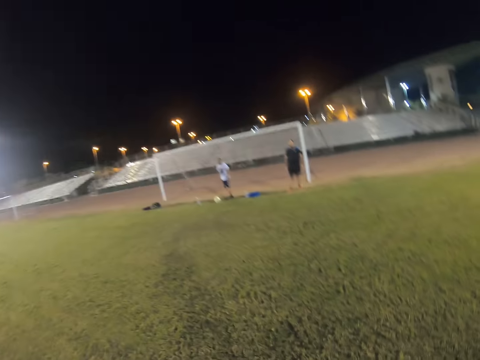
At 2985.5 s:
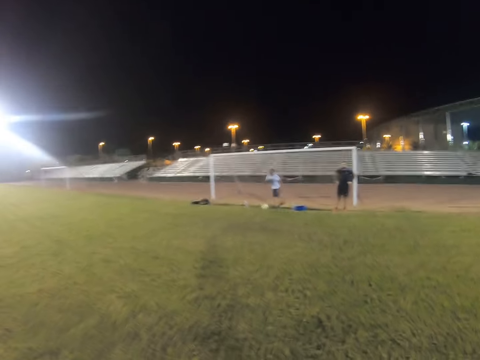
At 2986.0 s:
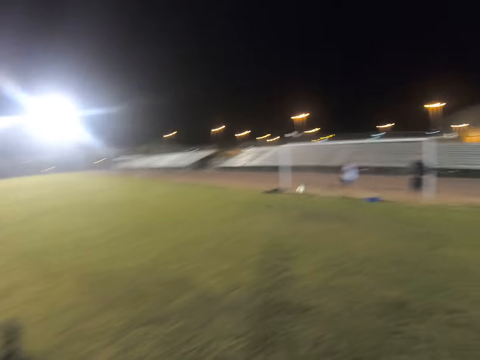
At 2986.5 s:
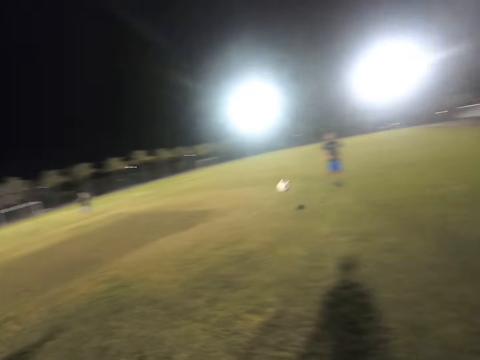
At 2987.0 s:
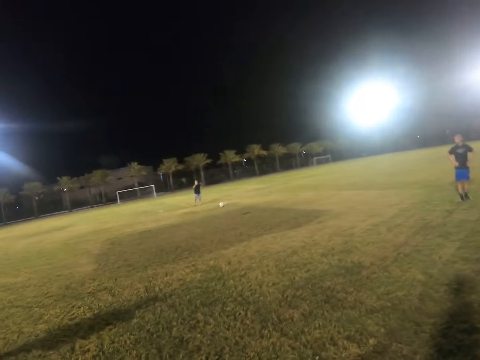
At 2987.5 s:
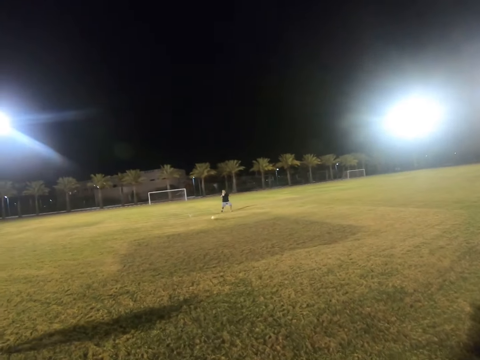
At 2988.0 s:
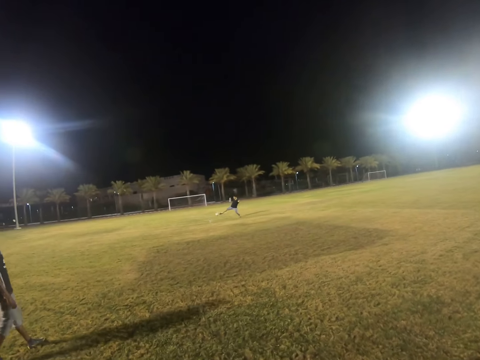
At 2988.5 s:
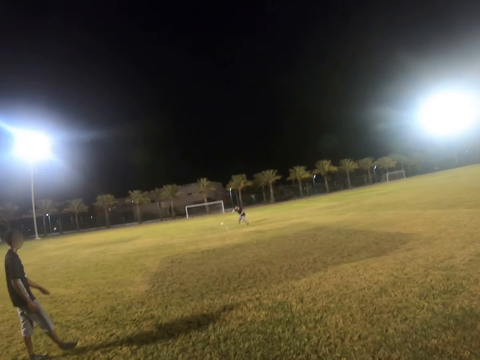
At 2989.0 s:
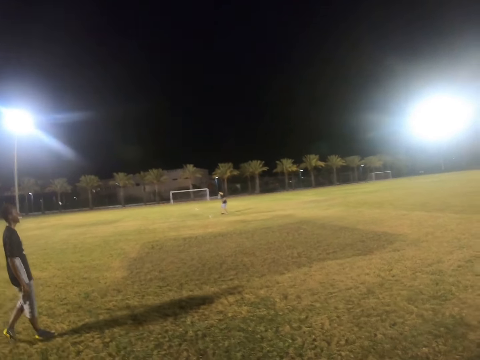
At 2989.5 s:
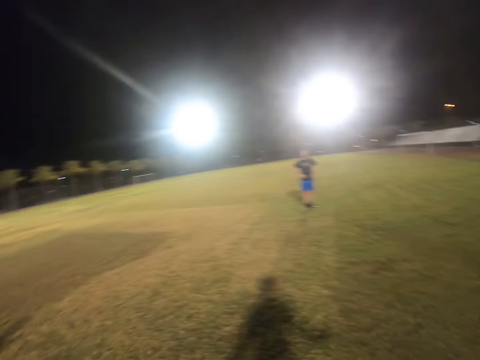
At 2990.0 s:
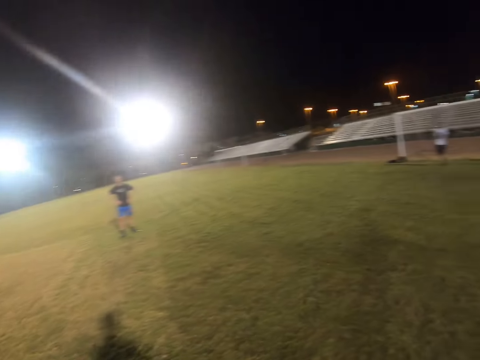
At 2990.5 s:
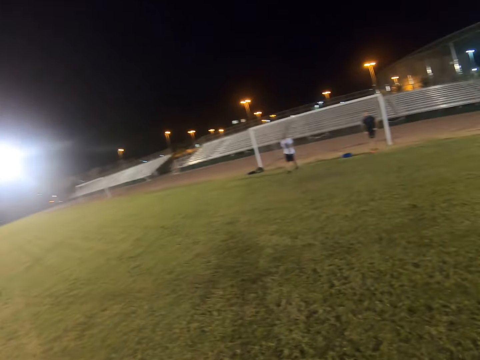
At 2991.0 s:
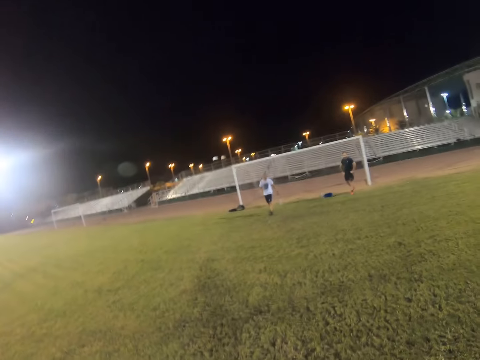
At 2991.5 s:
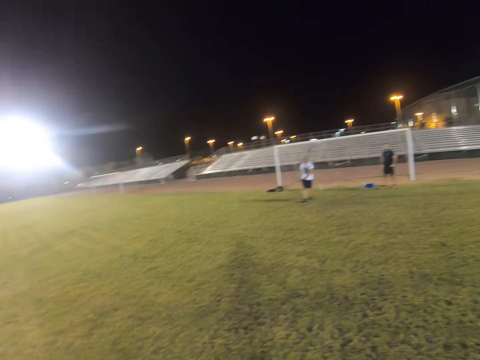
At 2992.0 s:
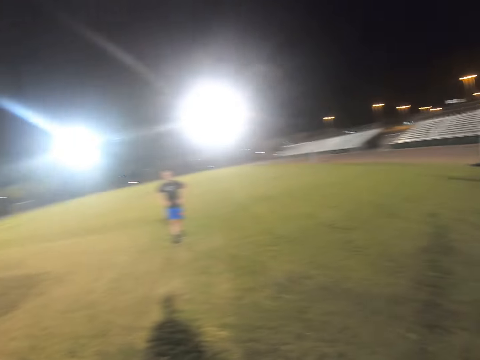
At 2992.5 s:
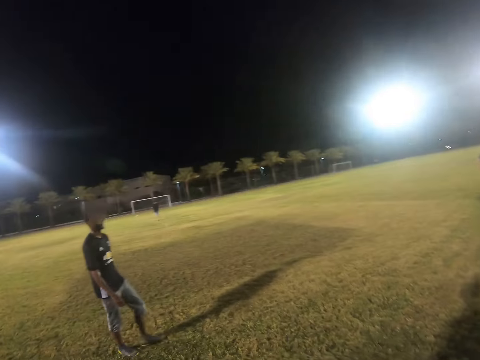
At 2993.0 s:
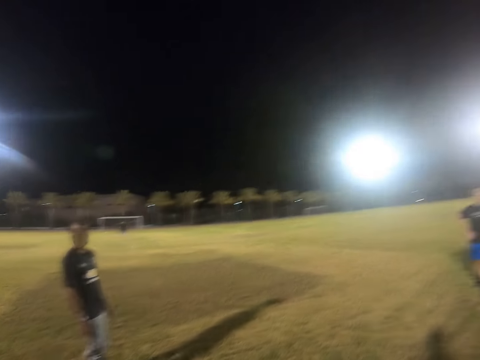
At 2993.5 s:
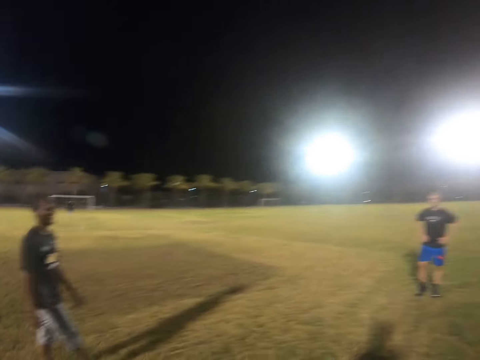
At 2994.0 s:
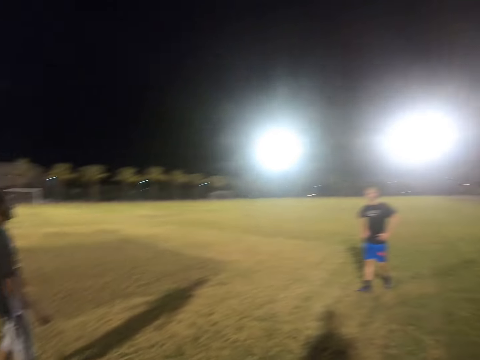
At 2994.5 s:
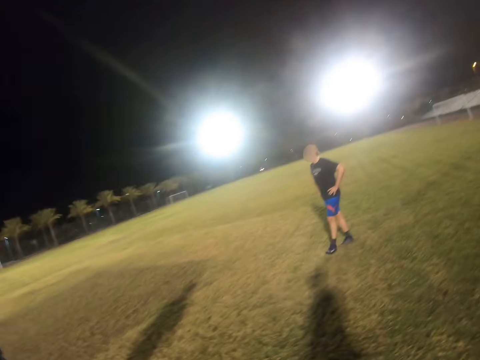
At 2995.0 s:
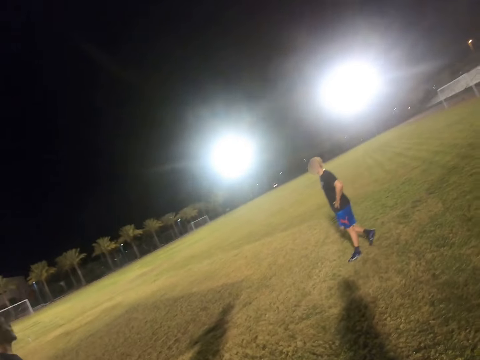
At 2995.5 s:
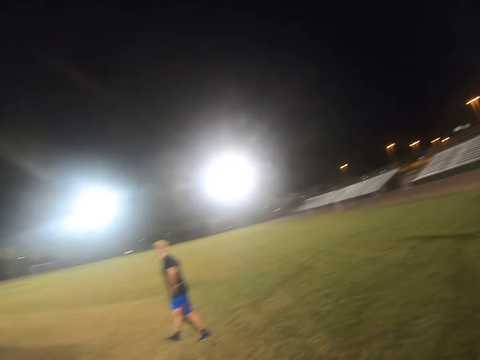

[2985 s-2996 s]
The camera wearer looks at the ball. They walk. A goalkeeper kicks the ball. The camera wearer looks around the field.

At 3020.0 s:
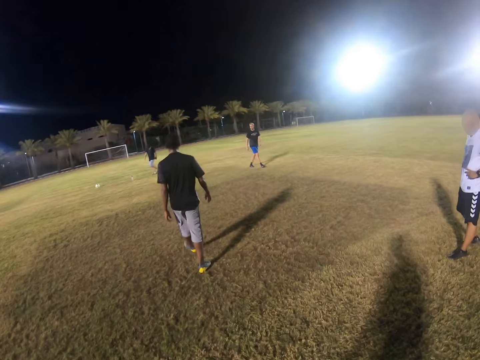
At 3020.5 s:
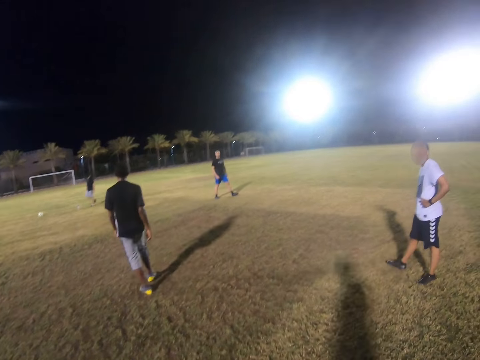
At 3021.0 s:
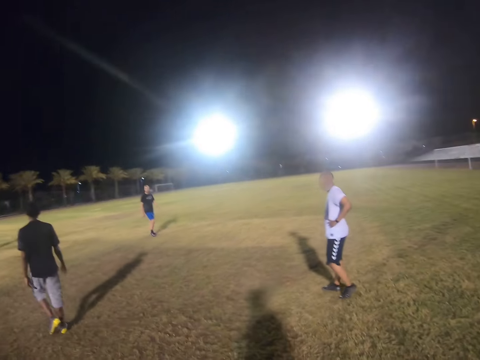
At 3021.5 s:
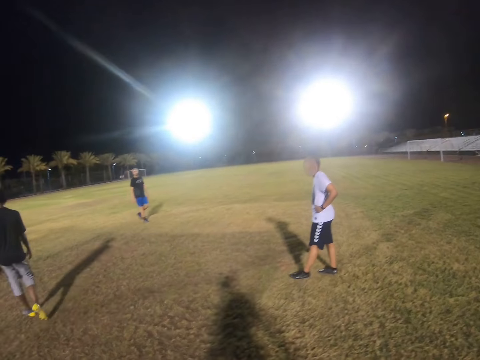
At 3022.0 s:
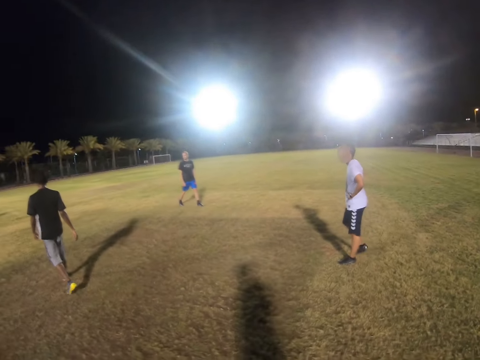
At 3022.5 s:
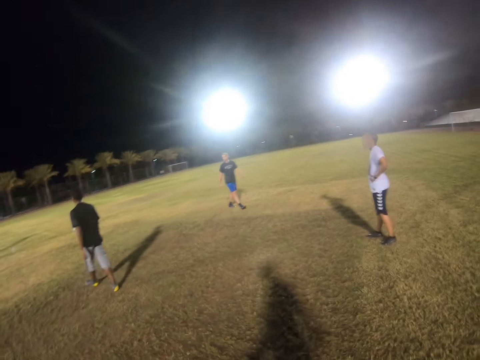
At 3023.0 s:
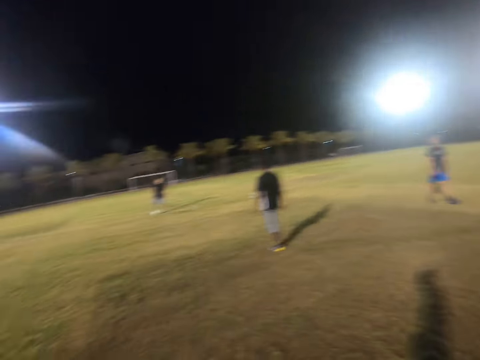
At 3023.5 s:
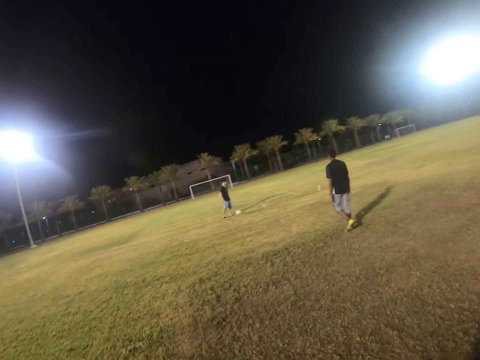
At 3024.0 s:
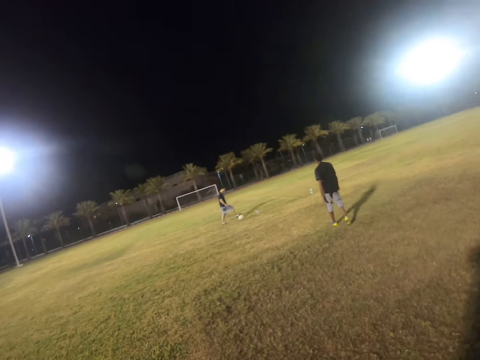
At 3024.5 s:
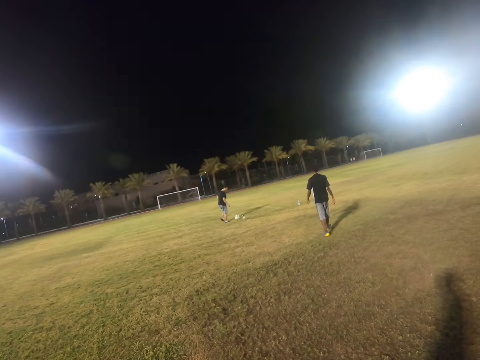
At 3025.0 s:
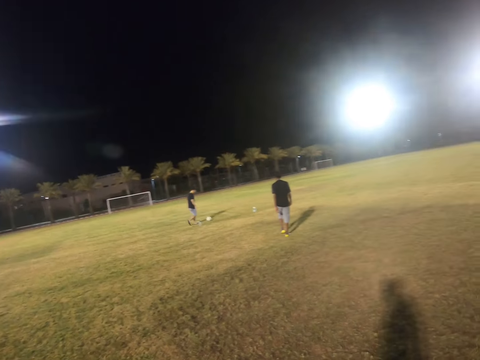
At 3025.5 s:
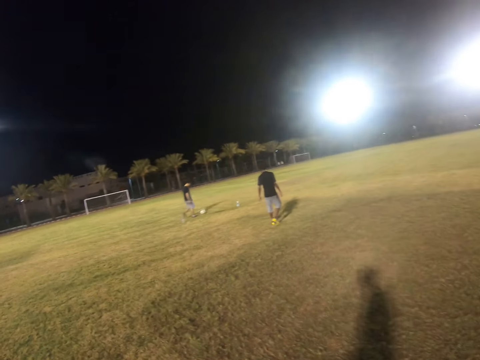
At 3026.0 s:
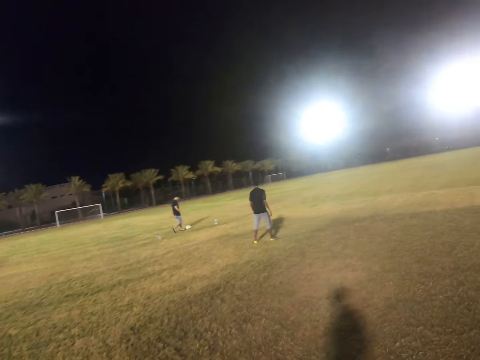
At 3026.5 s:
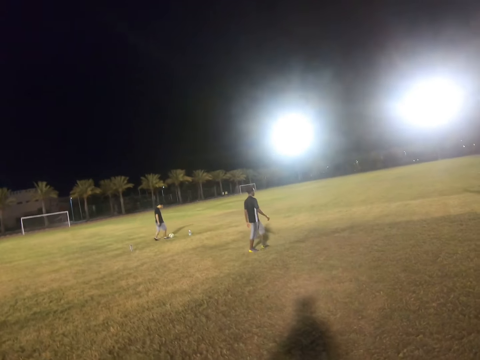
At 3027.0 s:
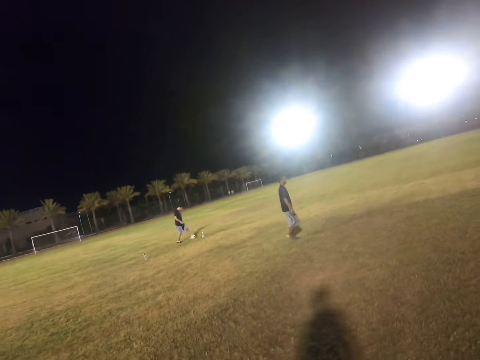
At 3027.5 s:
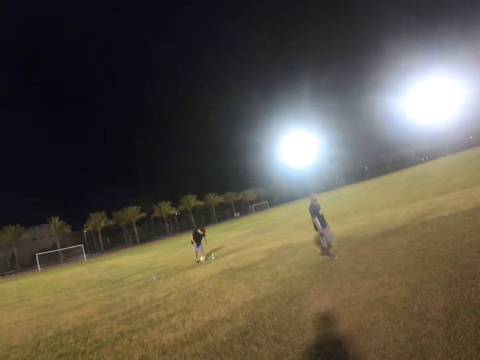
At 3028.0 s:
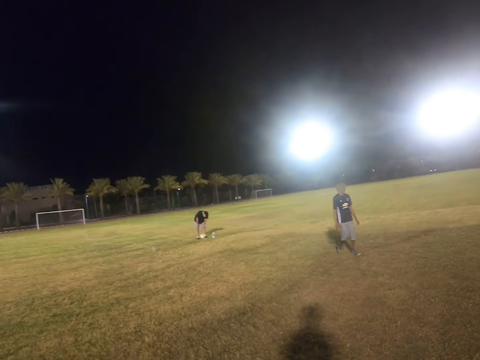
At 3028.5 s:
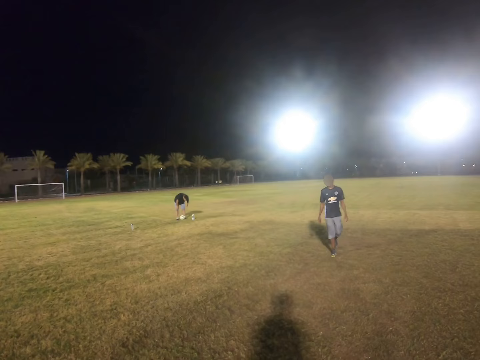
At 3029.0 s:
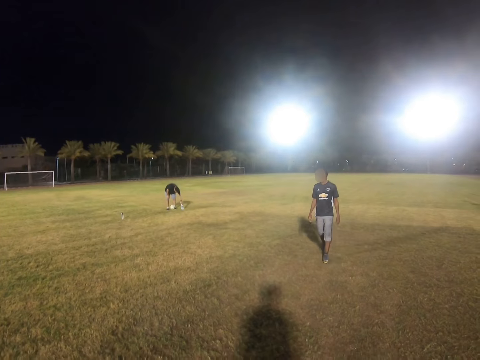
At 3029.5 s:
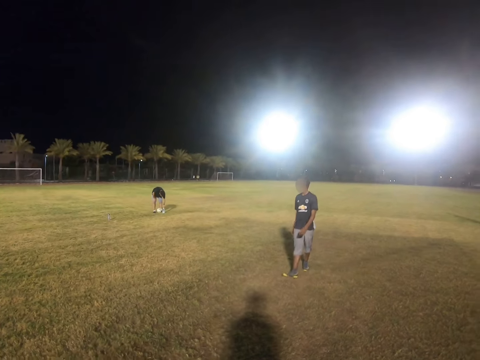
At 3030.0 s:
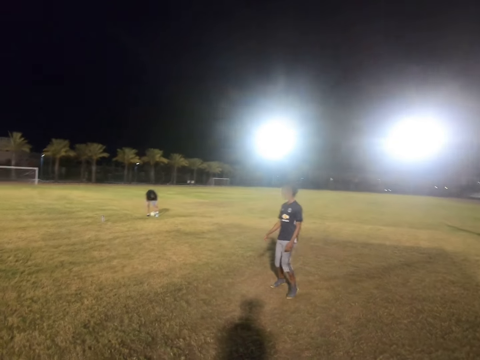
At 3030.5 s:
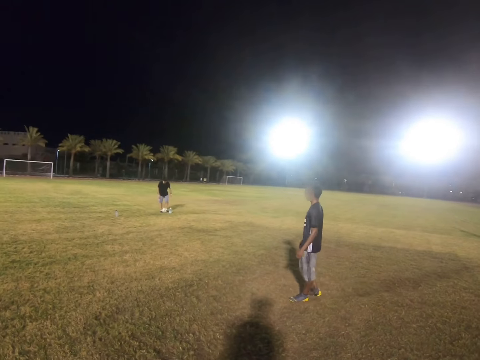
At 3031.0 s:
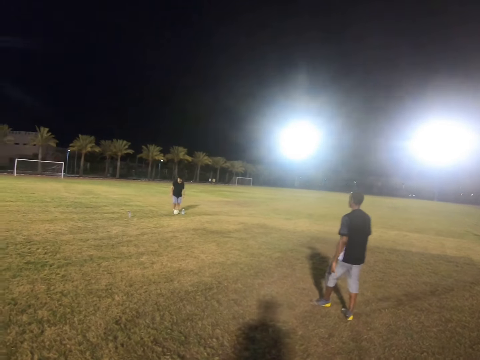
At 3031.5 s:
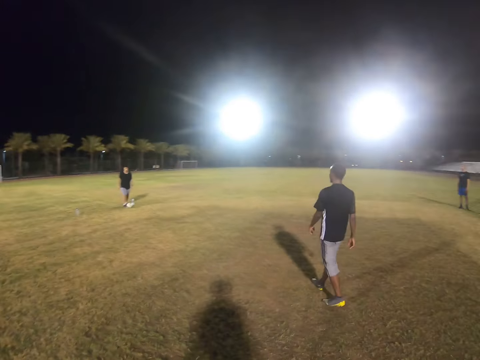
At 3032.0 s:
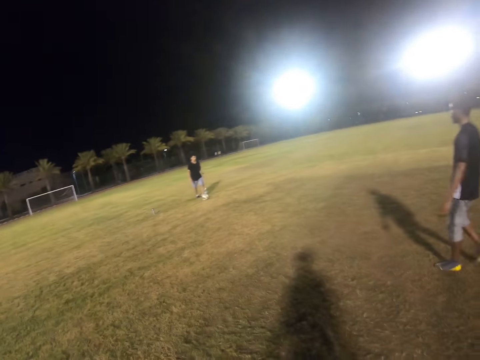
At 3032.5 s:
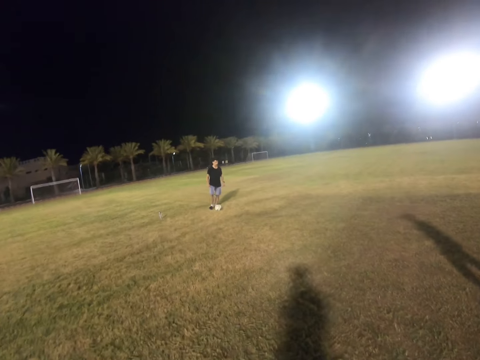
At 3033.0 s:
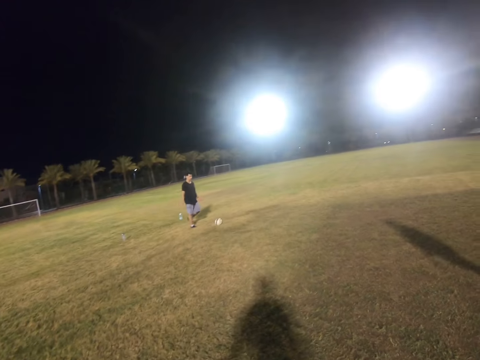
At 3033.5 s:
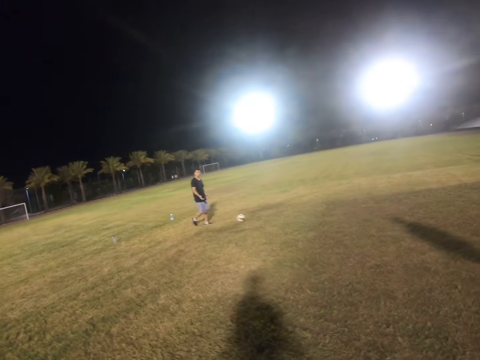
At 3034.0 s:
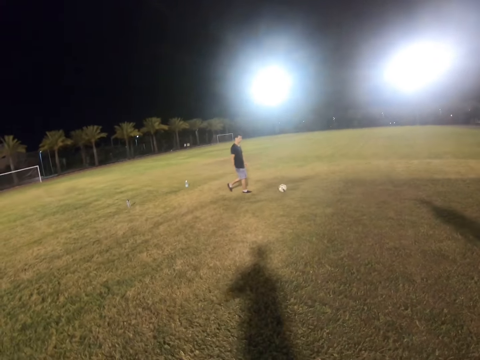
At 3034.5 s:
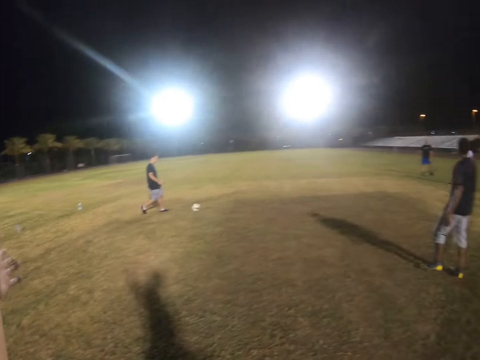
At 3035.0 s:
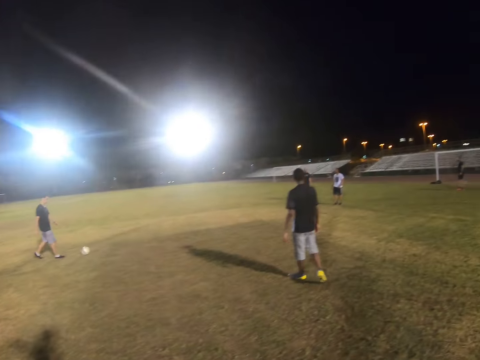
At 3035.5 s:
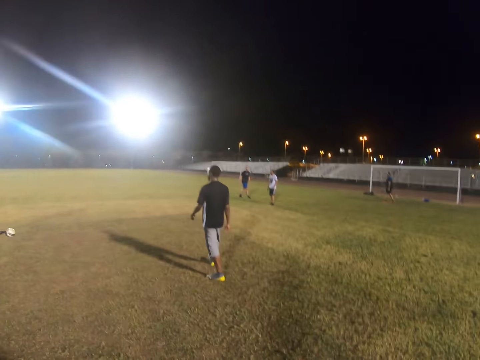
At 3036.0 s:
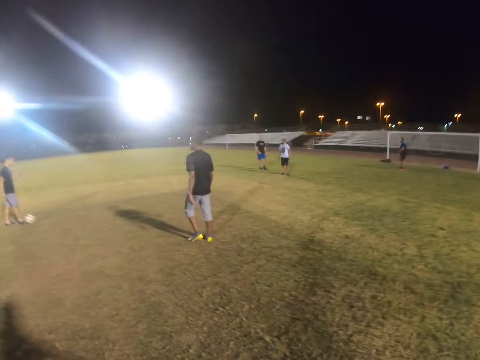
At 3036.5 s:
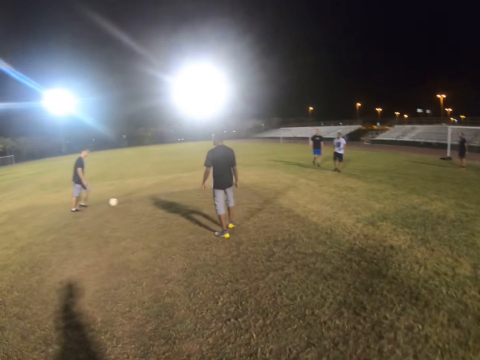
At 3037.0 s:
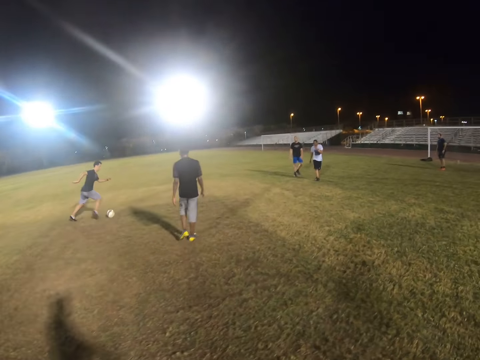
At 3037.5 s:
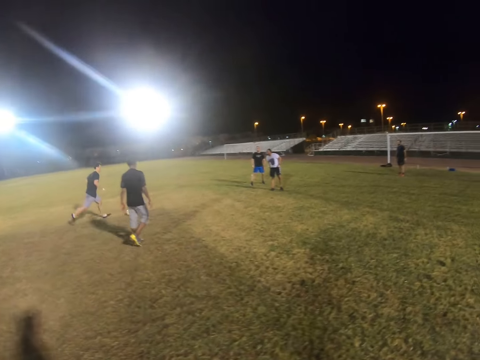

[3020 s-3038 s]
The camera wearer walks on the field. A player walks with the ball. The camera wearer gestures with his hand.
